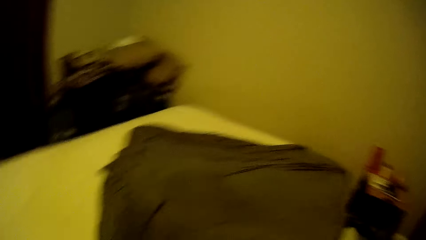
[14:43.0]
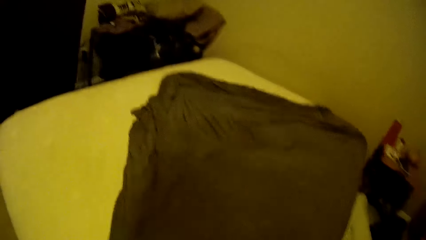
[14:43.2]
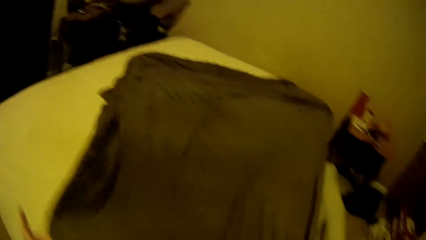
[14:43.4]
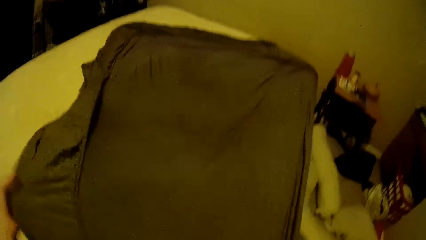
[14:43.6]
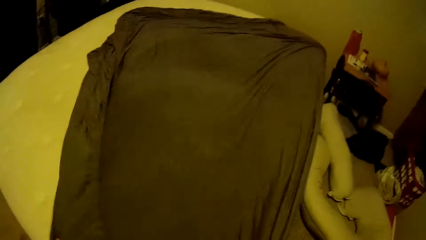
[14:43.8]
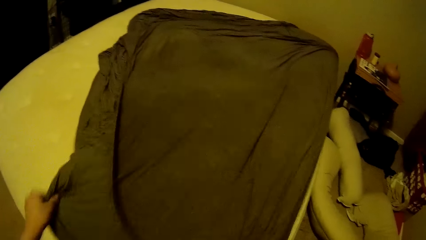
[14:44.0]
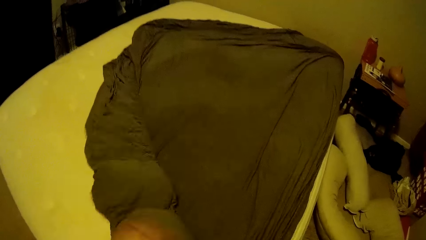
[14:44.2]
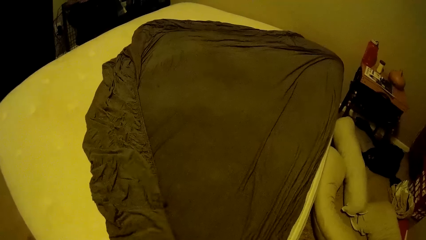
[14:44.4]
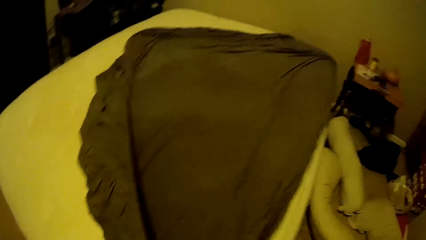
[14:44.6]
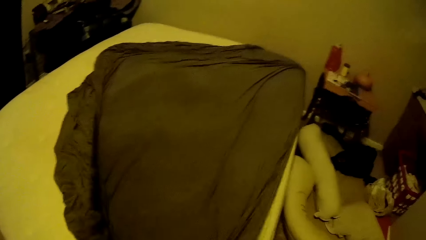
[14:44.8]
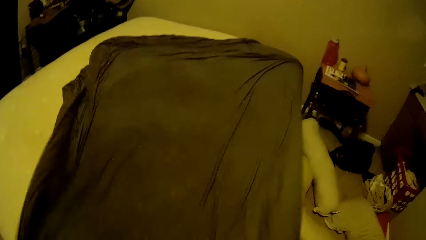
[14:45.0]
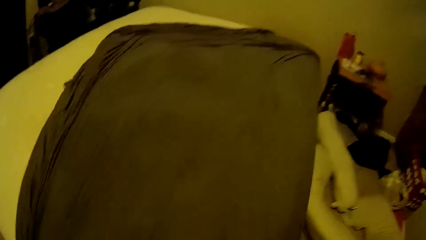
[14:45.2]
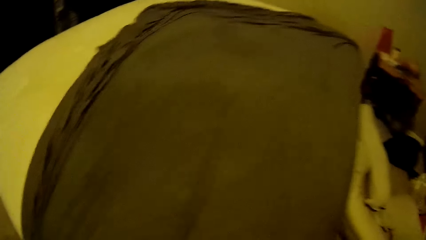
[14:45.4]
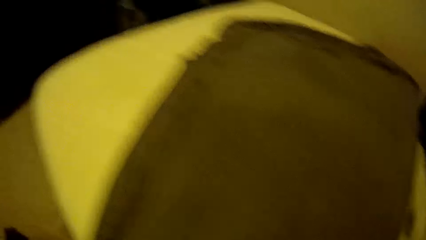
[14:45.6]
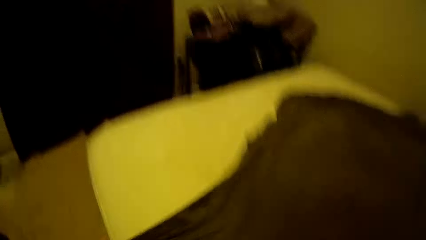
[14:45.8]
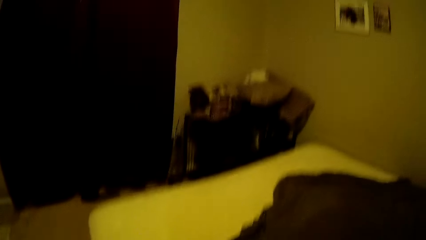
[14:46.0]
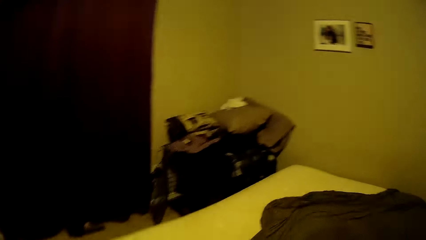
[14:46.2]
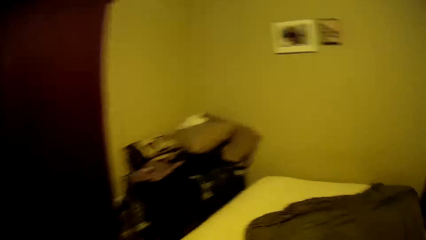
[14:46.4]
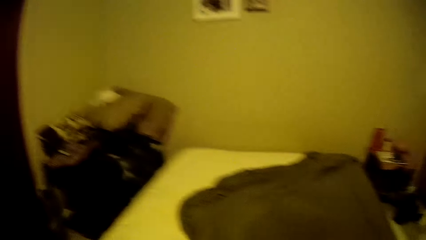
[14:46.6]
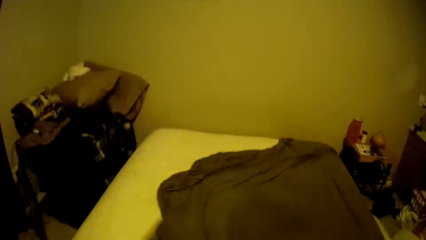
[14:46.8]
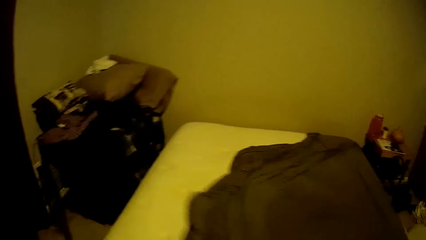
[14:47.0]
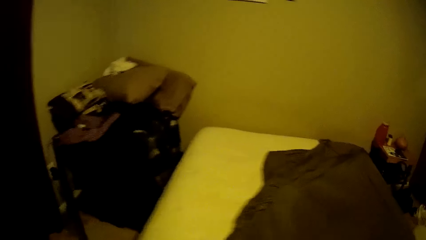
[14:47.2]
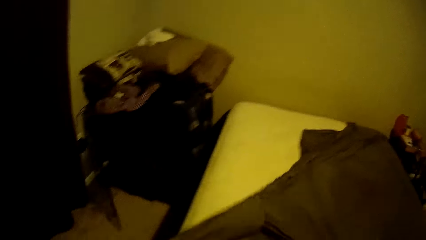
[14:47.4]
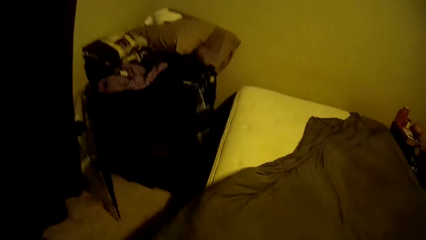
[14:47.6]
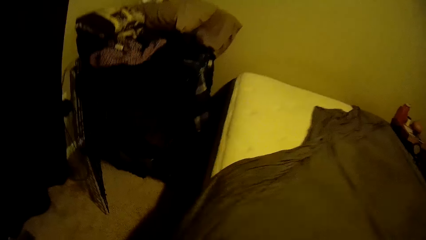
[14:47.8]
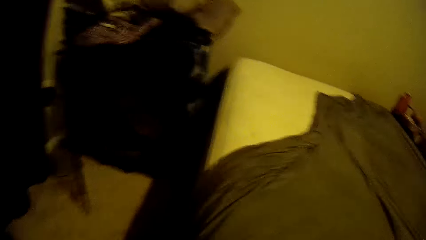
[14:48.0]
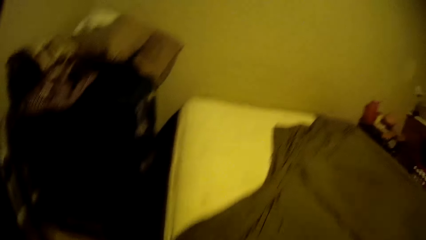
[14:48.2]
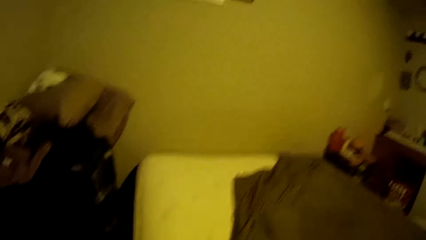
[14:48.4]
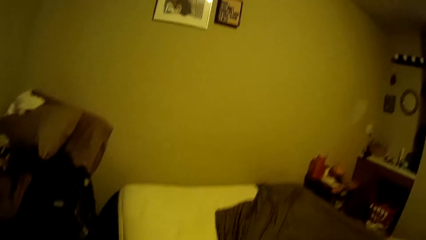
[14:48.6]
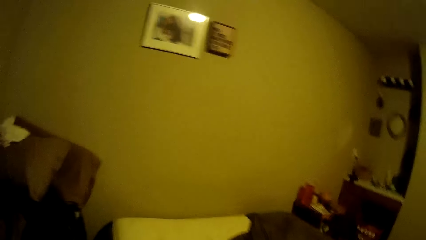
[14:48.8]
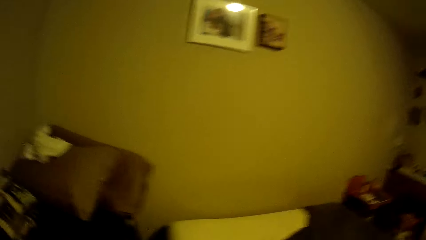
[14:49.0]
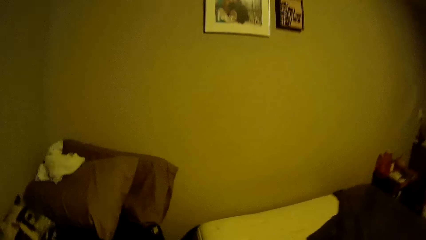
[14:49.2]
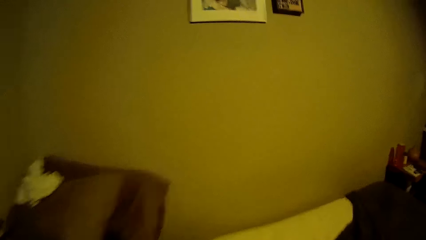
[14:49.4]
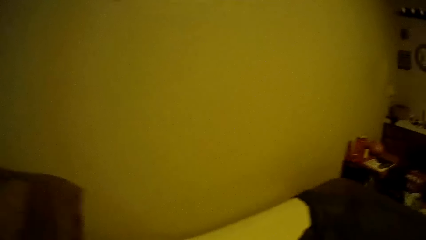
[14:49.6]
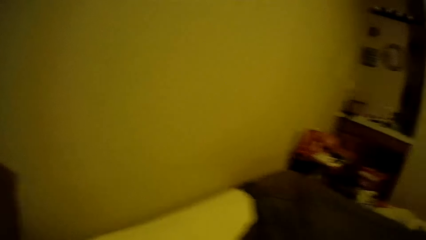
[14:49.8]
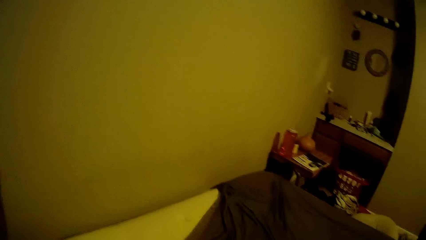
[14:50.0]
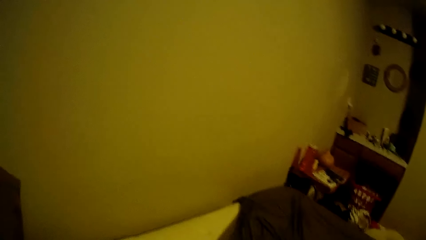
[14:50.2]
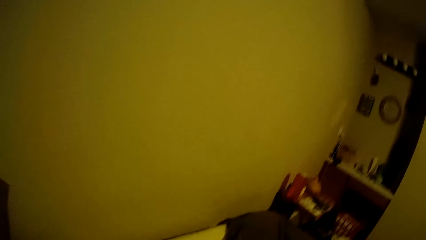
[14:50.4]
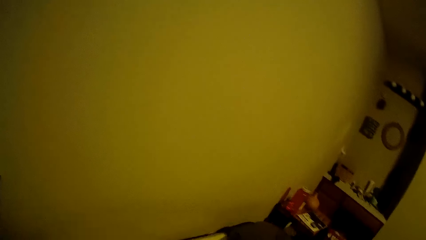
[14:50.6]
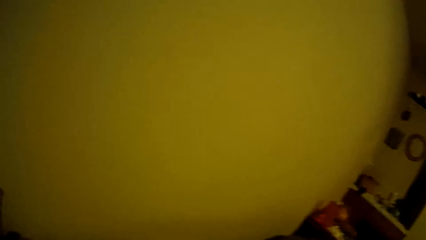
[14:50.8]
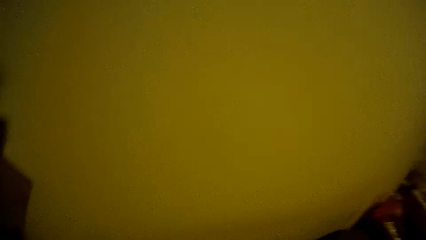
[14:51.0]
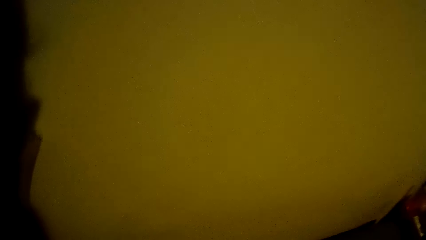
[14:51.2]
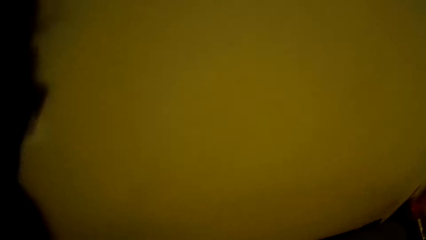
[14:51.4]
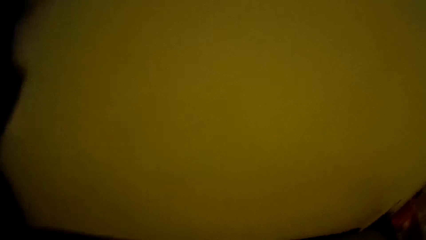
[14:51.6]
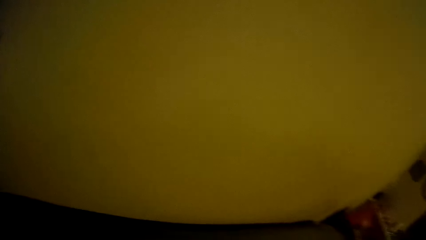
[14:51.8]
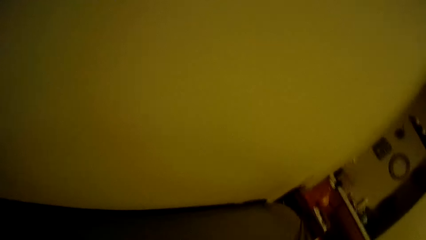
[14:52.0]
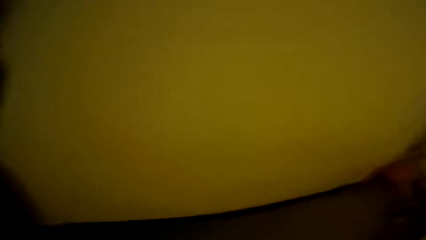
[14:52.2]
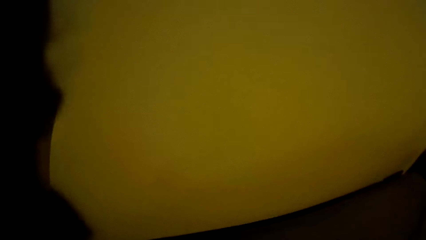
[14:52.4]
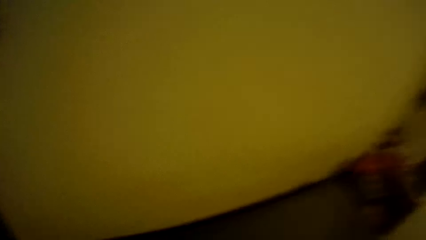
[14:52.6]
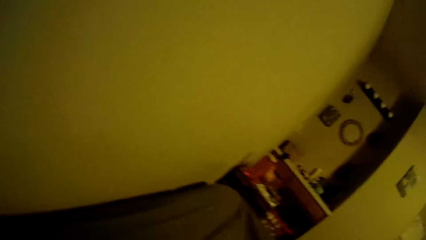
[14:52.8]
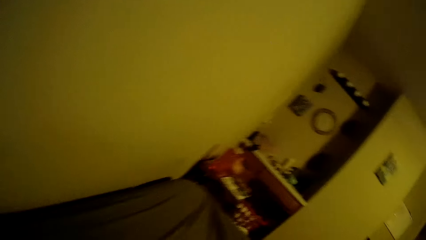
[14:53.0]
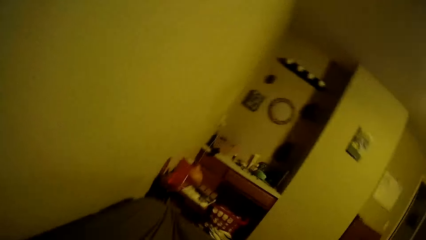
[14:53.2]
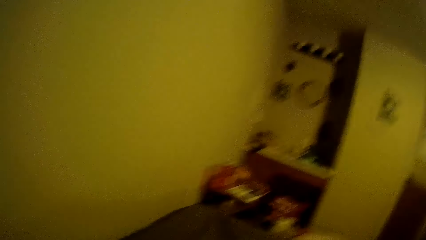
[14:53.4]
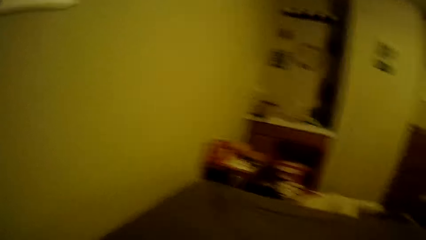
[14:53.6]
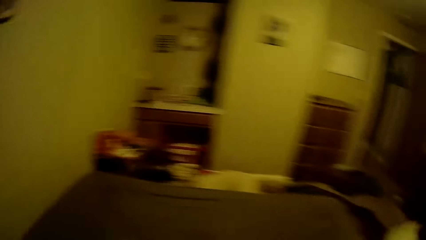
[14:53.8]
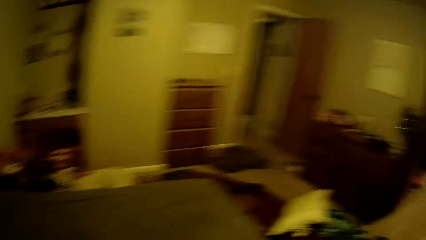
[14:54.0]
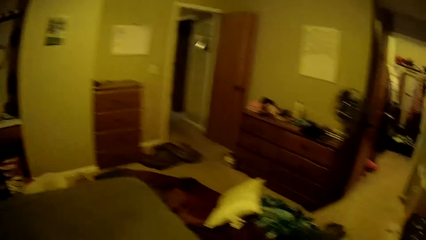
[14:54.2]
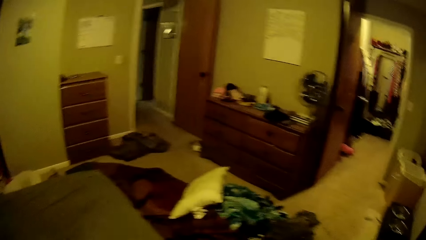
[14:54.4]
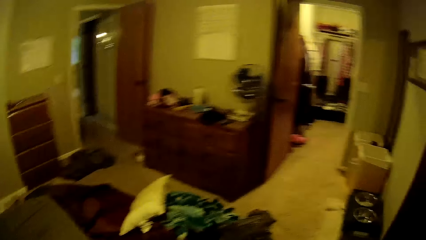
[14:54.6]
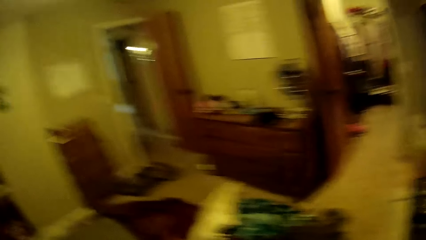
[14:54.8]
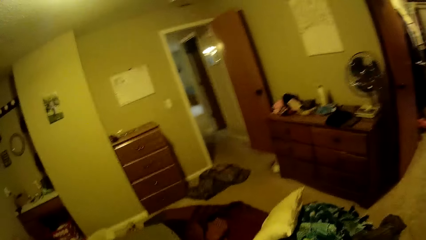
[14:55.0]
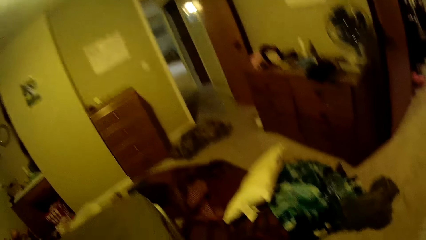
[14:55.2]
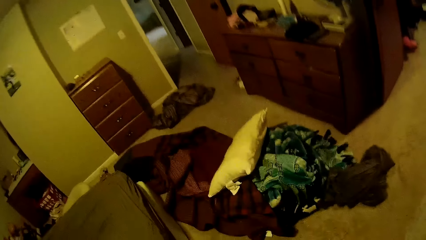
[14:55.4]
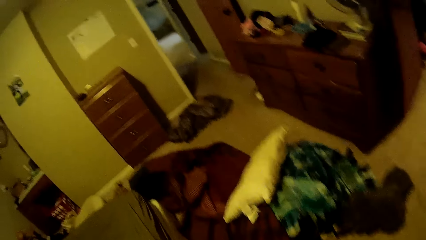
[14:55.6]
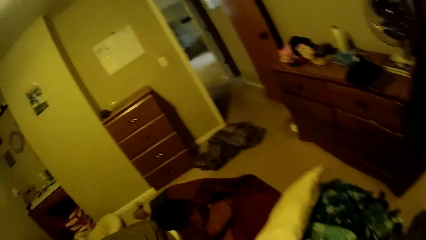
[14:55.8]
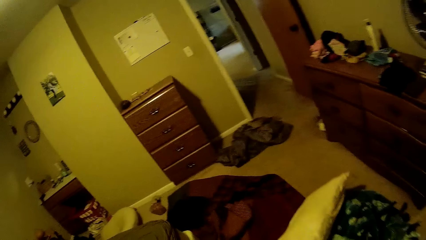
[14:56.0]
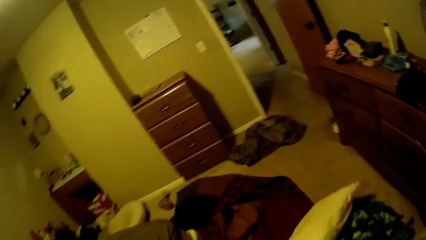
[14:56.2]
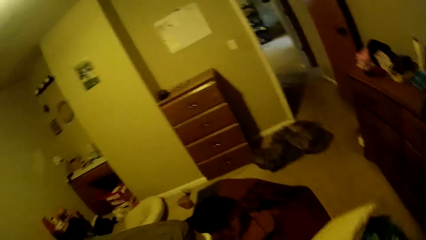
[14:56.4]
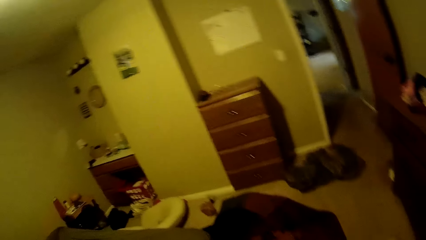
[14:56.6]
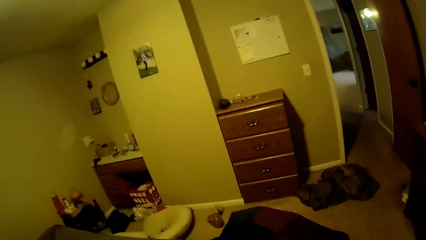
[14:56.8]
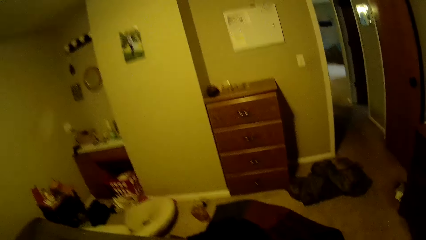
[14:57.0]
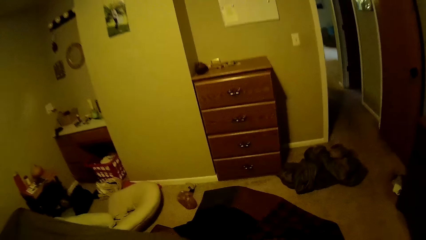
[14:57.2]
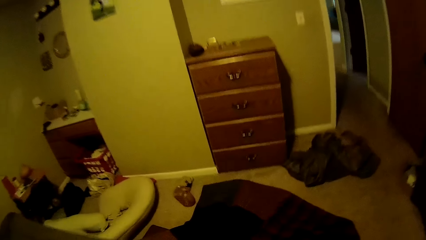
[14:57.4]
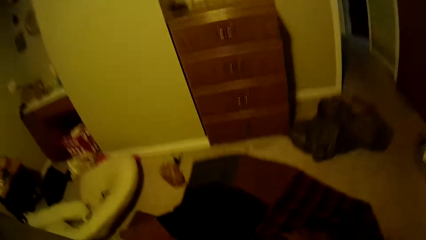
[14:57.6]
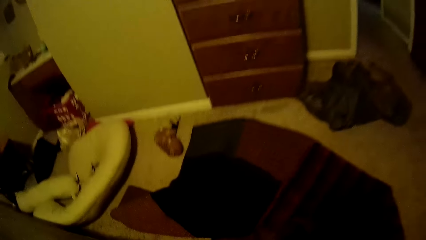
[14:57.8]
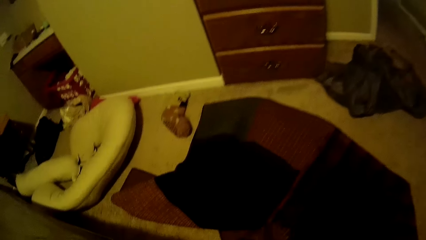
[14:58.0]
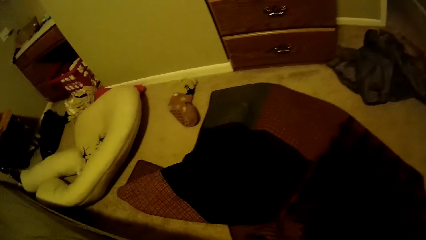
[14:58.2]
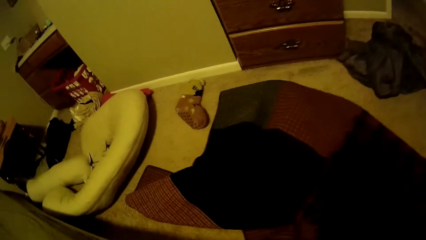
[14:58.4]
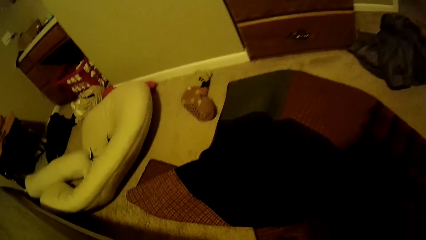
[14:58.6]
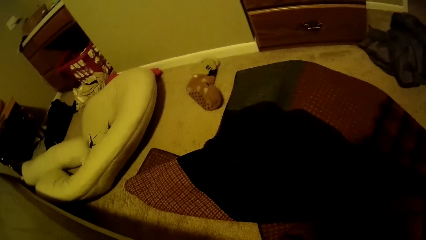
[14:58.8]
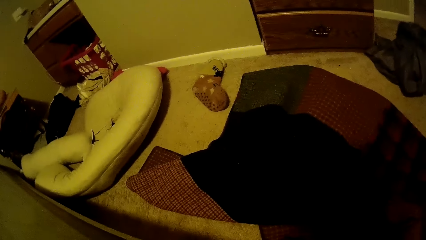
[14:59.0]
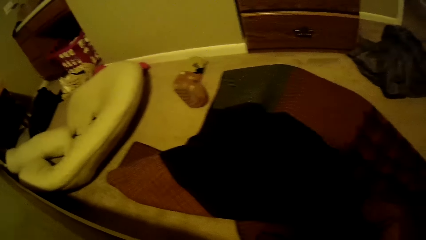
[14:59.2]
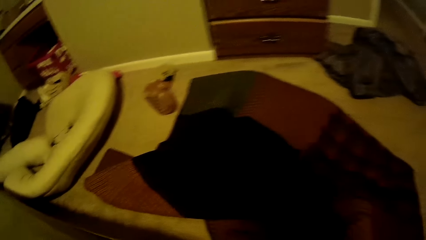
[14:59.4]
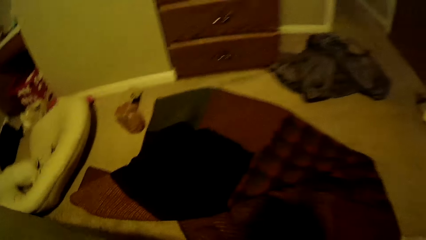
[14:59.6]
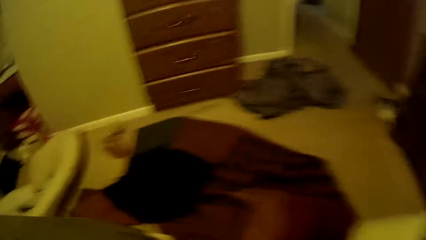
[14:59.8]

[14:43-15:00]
The camera wearer straightens the brown bedsheet on the bed.
